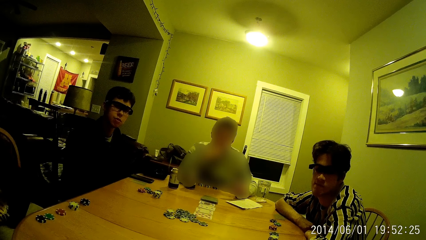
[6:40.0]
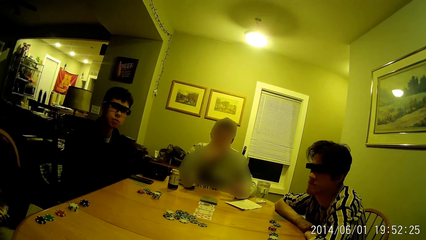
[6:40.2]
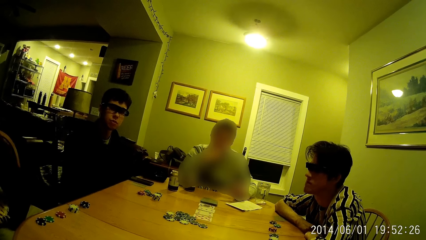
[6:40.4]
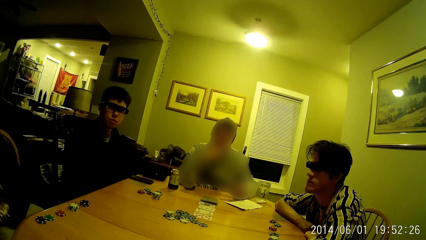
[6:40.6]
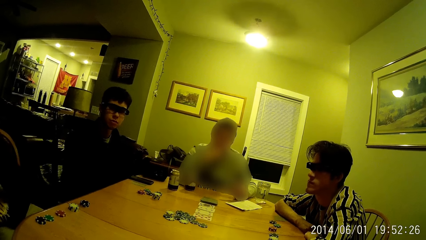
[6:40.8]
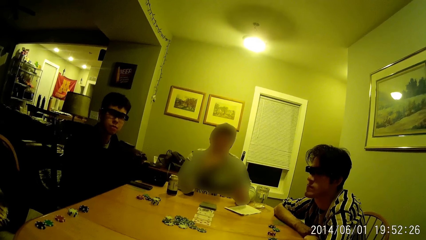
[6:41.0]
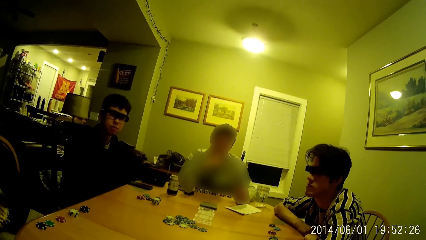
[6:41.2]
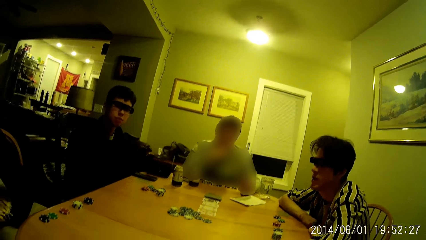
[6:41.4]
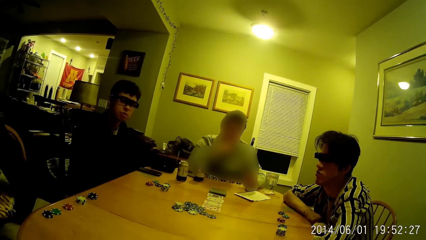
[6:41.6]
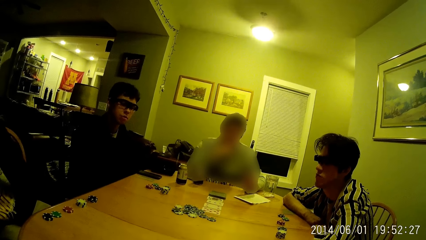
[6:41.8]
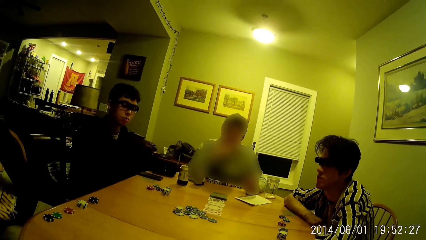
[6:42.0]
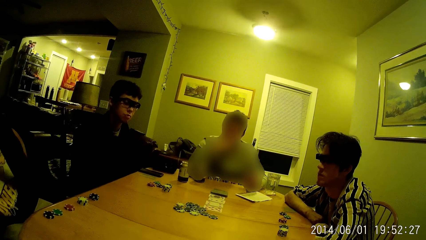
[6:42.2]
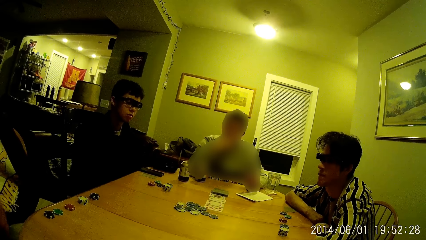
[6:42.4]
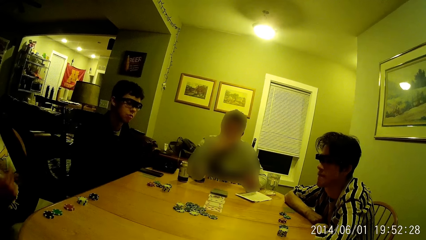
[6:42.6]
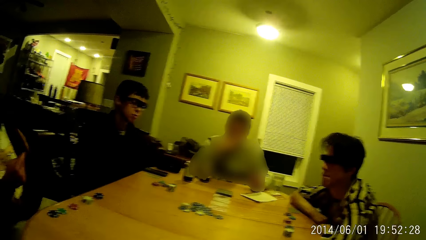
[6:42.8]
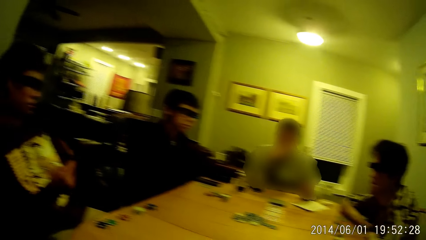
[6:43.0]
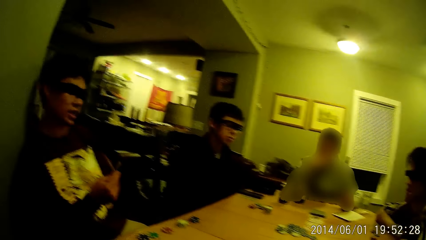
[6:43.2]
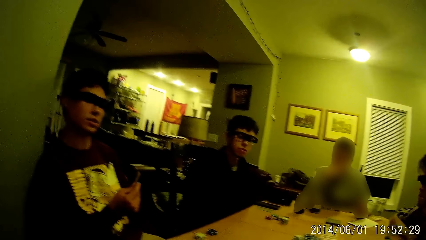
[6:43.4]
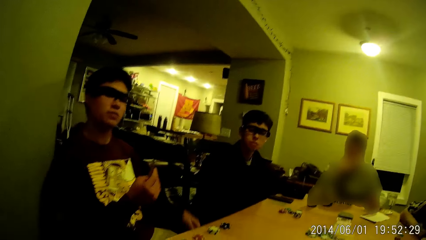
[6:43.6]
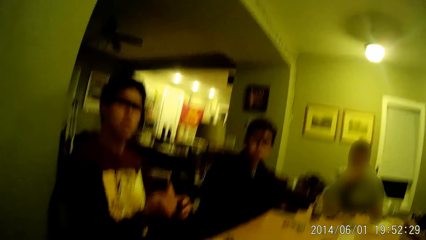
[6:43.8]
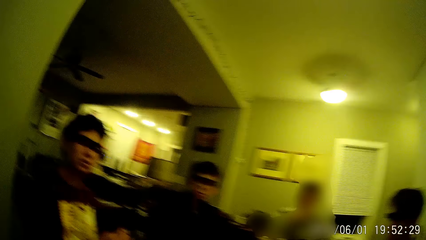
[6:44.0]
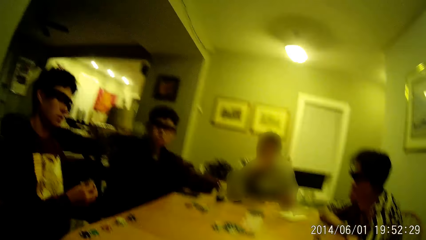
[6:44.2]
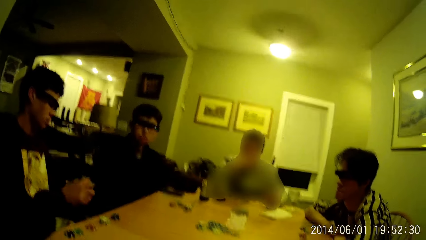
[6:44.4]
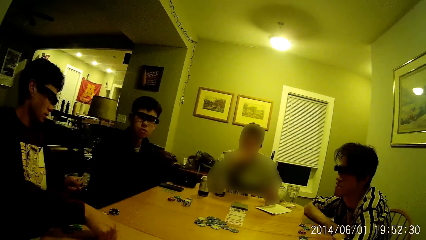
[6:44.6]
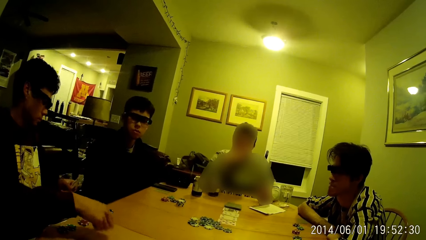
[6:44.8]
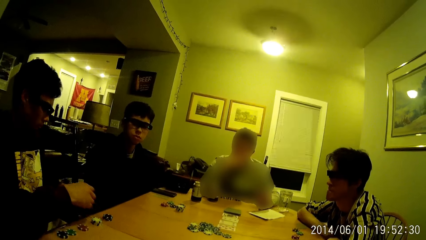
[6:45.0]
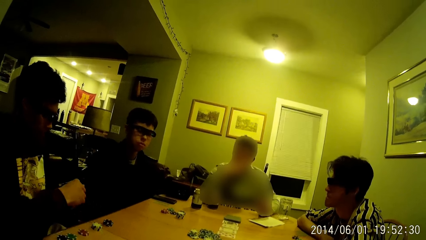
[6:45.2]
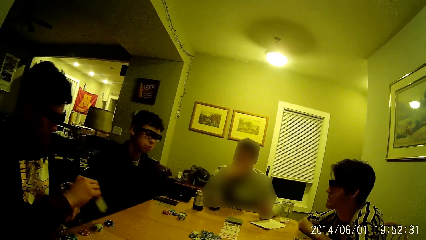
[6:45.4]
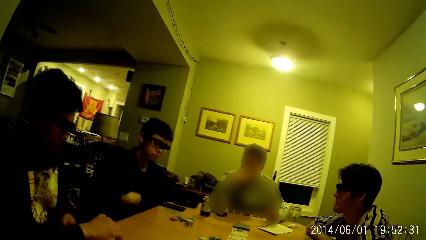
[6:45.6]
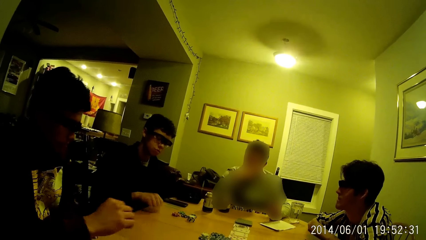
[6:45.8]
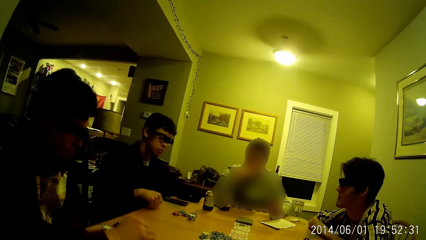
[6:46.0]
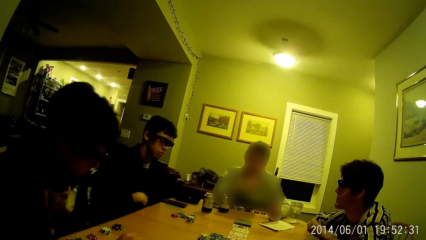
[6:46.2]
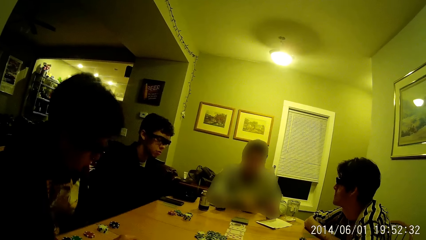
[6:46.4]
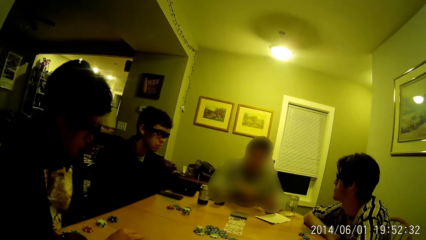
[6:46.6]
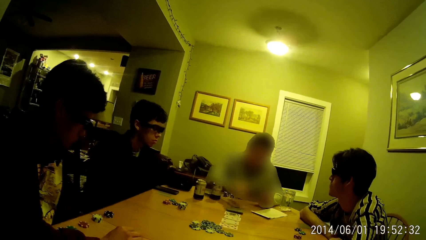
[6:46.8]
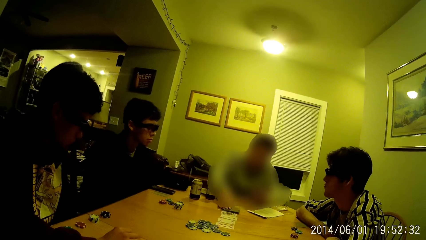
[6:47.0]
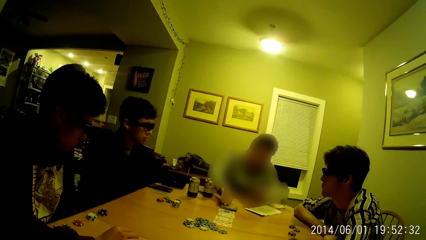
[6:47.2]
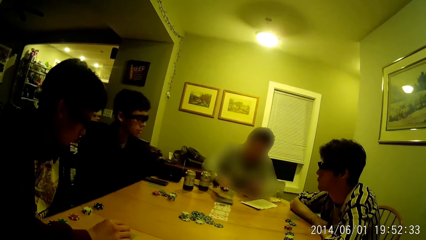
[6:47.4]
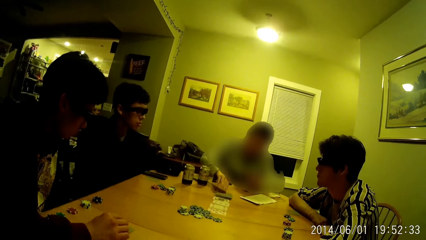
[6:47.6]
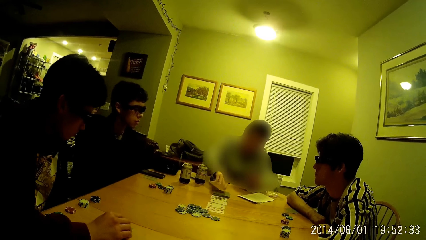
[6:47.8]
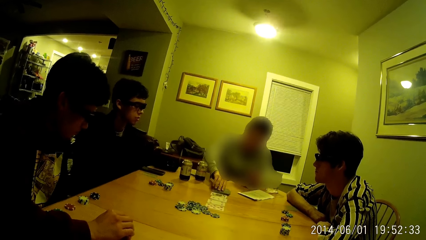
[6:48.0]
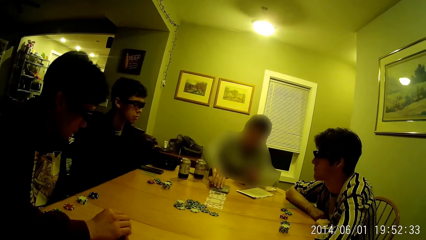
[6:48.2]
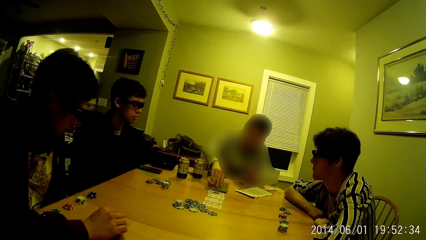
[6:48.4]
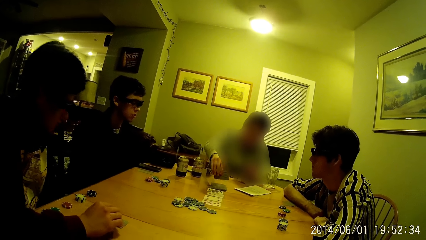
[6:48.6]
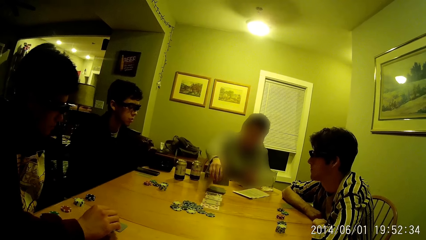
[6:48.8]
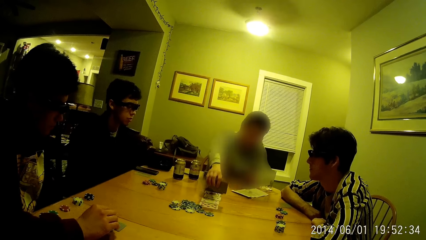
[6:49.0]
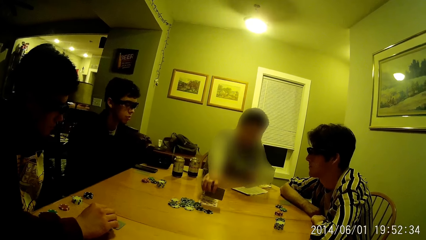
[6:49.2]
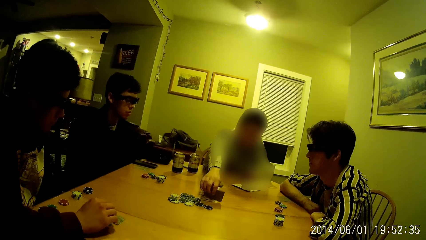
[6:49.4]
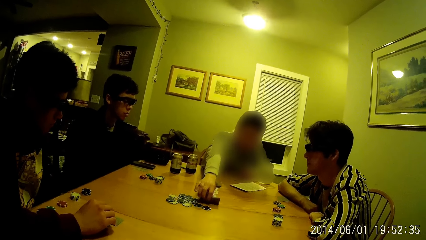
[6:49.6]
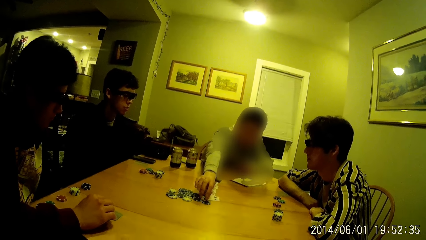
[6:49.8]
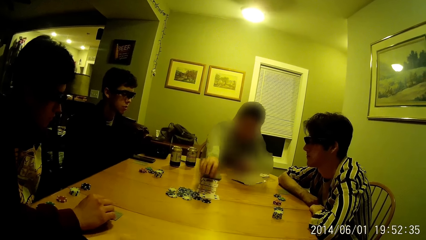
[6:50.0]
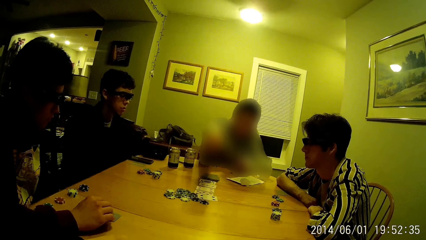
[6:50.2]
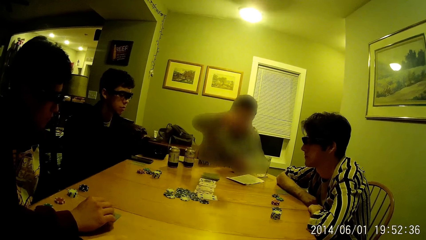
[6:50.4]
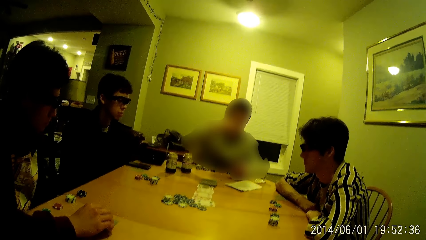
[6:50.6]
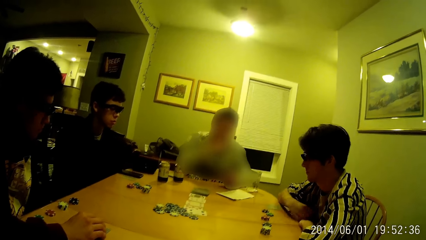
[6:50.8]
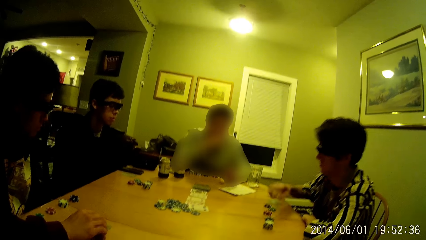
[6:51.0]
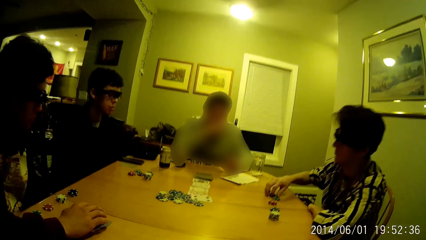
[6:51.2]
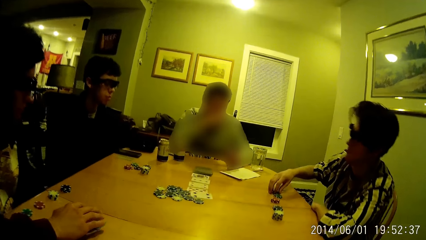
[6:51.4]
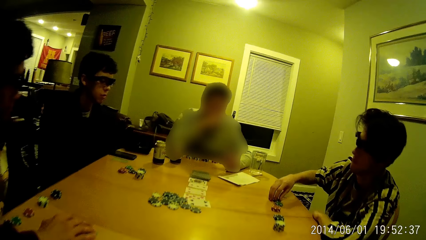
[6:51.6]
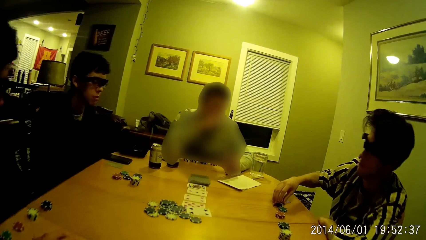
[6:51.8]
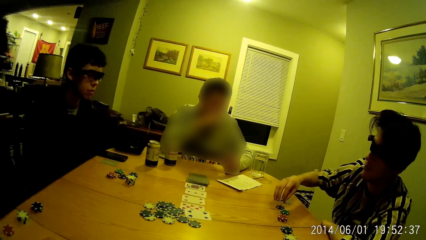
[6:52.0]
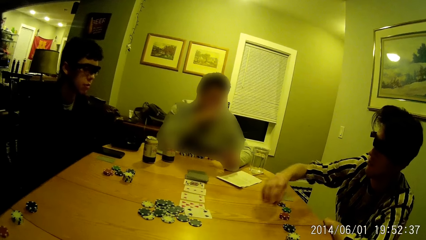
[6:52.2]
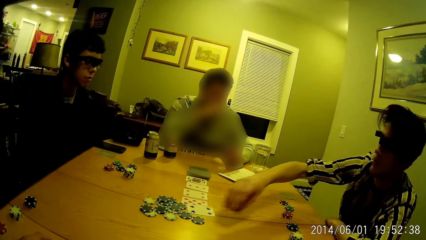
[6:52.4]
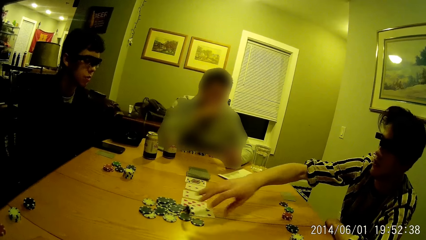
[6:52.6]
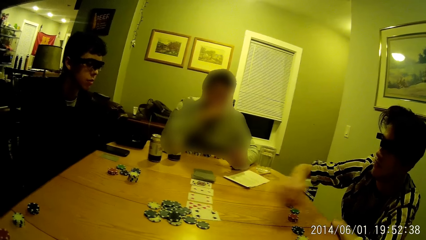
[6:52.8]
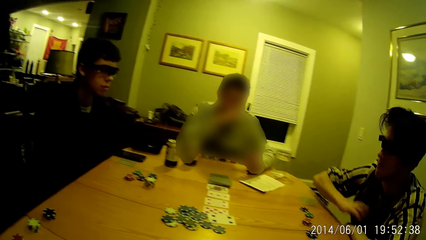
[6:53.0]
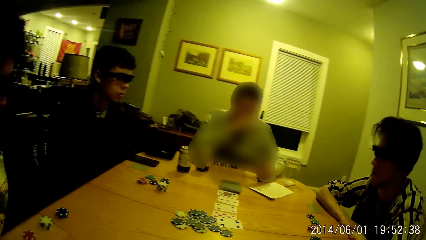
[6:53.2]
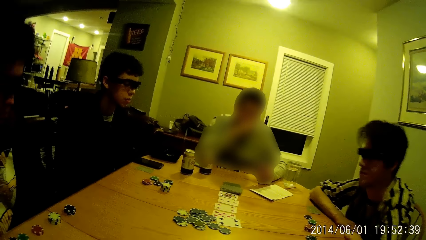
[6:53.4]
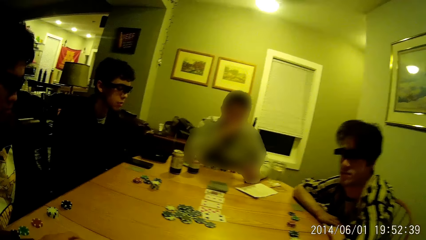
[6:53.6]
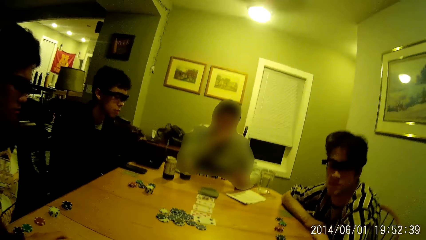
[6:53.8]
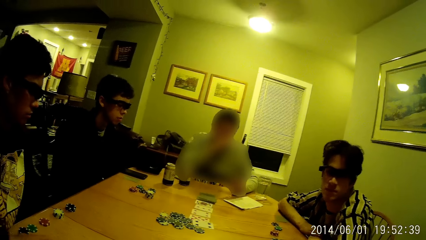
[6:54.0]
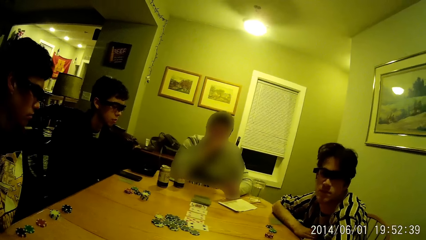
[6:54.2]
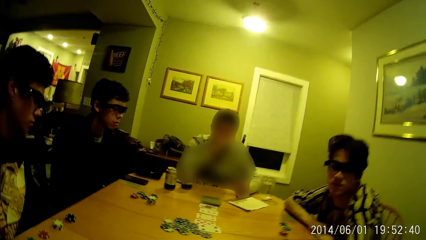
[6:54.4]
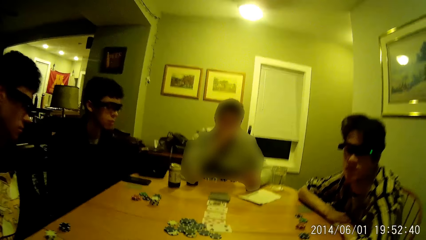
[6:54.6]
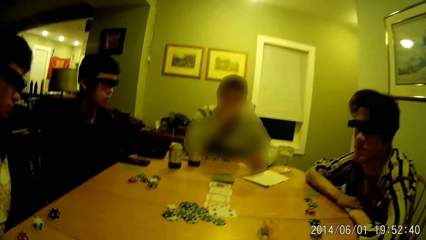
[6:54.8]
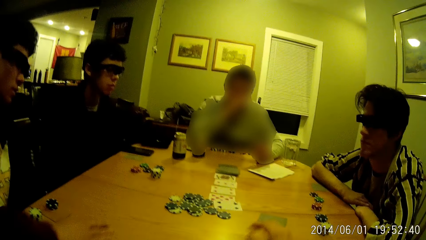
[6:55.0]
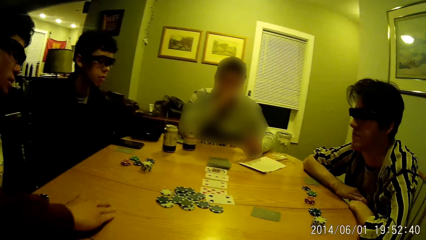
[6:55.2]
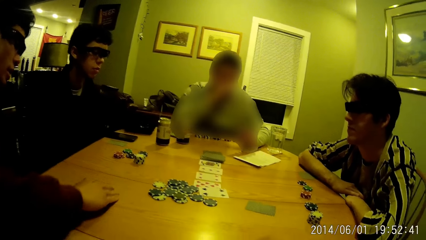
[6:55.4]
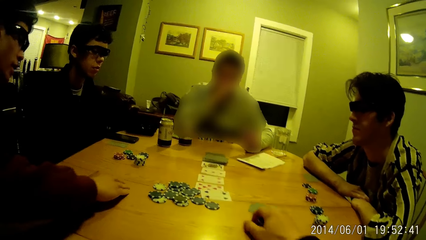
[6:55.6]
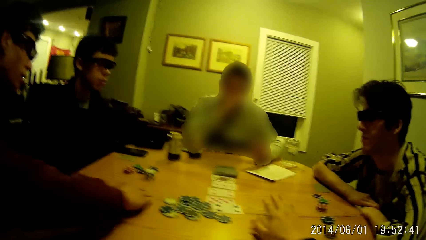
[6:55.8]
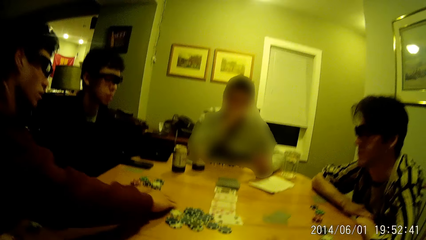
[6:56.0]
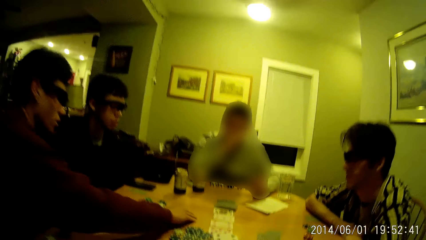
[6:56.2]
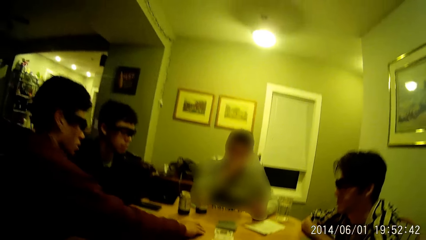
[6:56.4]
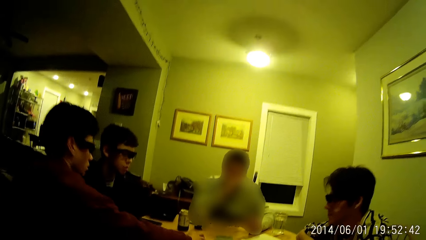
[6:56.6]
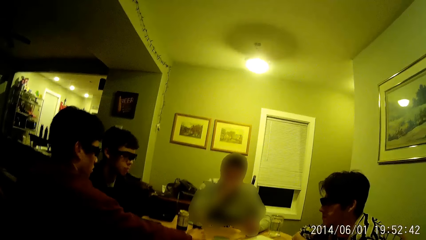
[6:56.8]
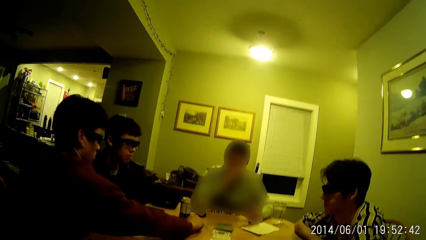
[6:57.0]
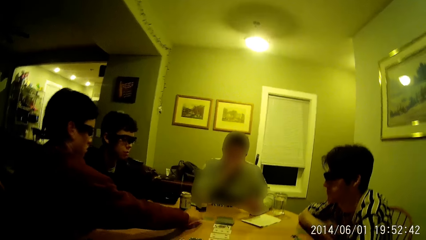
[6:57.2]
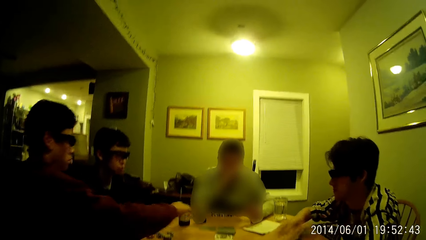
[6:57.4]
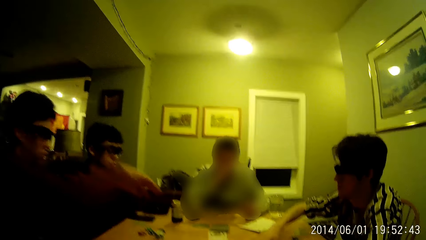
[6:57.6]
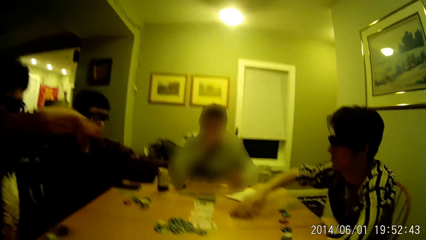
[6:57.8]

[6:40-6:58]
A man holds poker cards. He bangs the table with his right fist. He passes the cards from his left hand to his right hand. He drops the cards on the table with his right hand. Another man bangs the table with his right fist. A third man bangs the table with his right fist. He arranges some cards on the table from the pack of cards with his right hand. A fourth man picks a poker chip on the table with his right hand. He throws the poker chip on the table with his right hand. The first man plays a poker game. The camera wearer drops some cards on the table with his right hand. The first man moves the cards on the table with his right hand. He plays a poker game. The camera wearer plays a poker game.
